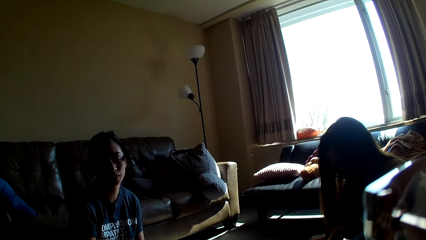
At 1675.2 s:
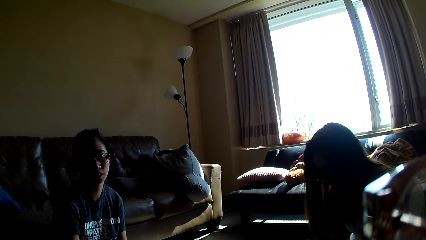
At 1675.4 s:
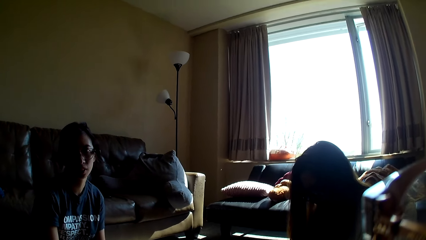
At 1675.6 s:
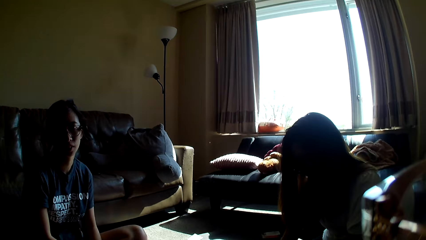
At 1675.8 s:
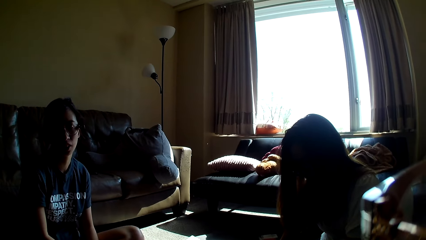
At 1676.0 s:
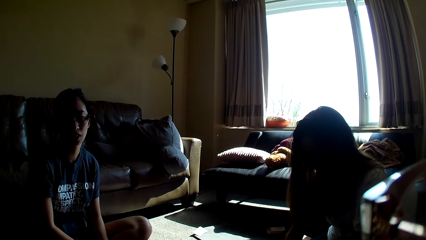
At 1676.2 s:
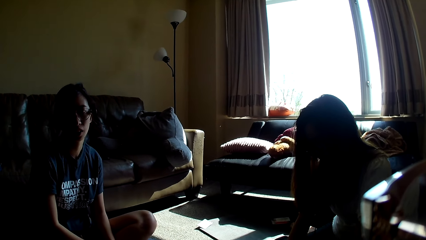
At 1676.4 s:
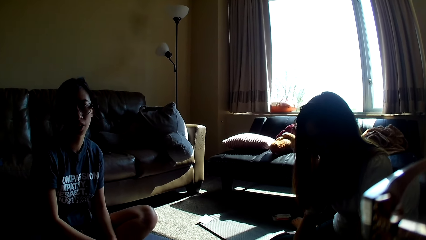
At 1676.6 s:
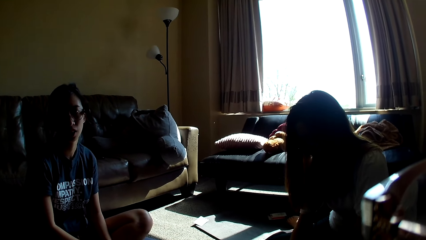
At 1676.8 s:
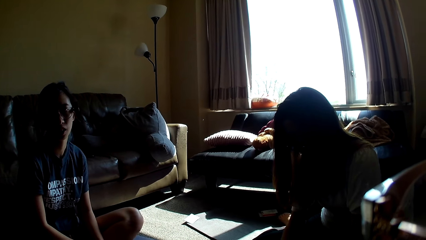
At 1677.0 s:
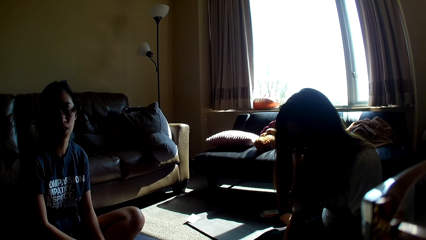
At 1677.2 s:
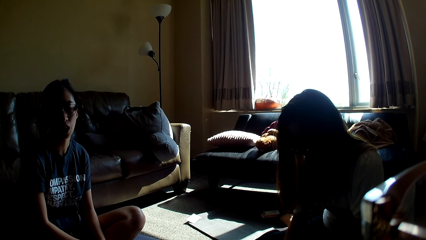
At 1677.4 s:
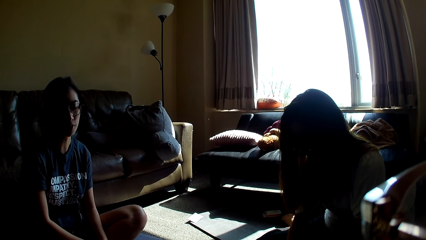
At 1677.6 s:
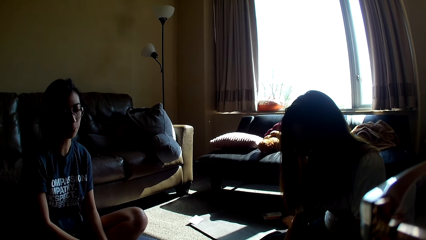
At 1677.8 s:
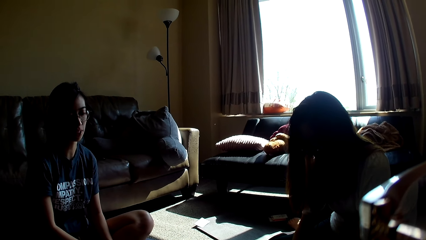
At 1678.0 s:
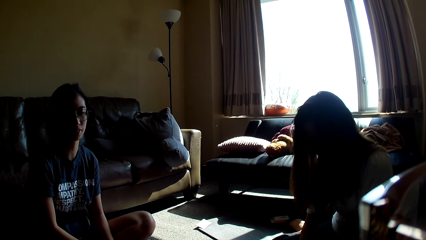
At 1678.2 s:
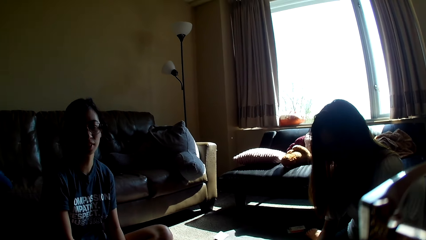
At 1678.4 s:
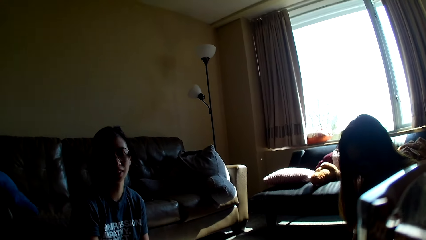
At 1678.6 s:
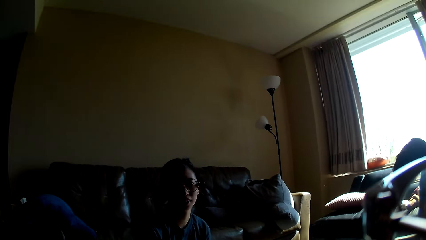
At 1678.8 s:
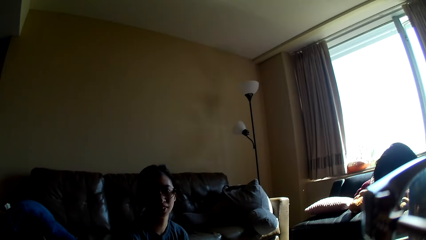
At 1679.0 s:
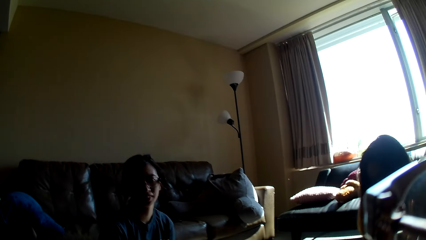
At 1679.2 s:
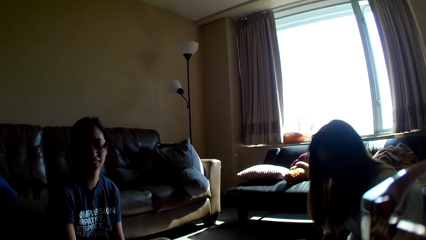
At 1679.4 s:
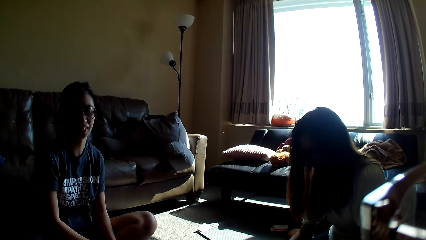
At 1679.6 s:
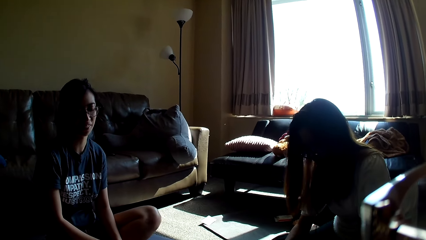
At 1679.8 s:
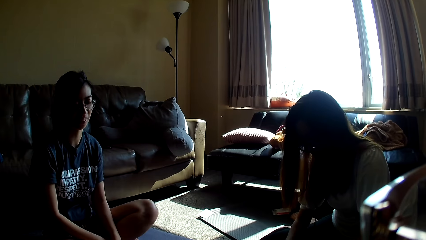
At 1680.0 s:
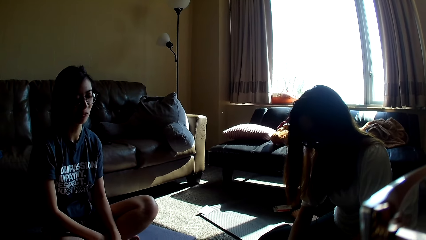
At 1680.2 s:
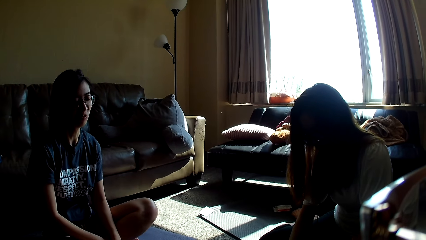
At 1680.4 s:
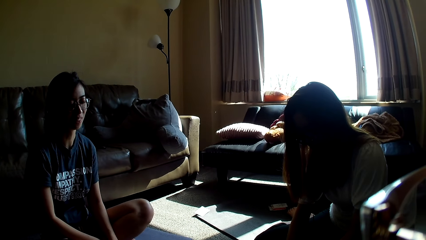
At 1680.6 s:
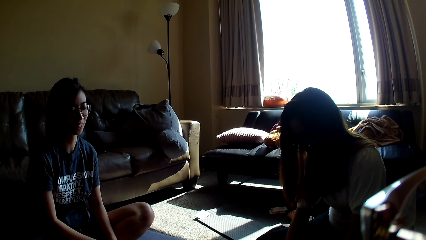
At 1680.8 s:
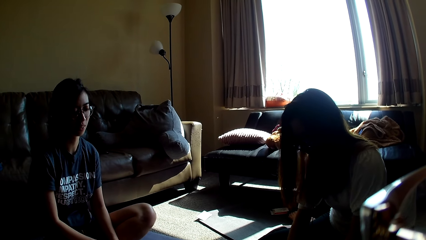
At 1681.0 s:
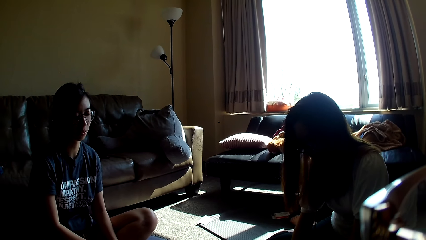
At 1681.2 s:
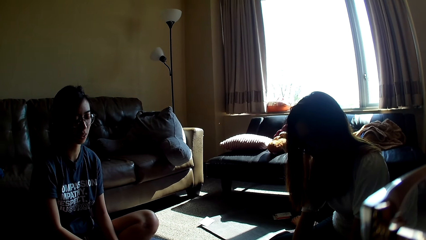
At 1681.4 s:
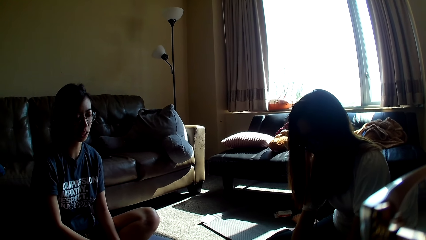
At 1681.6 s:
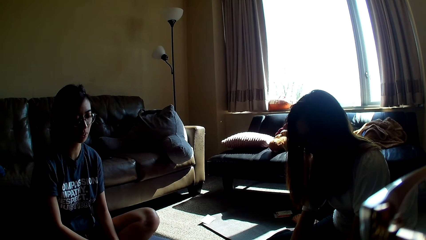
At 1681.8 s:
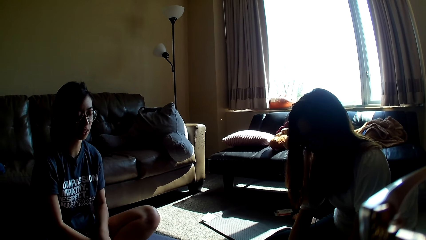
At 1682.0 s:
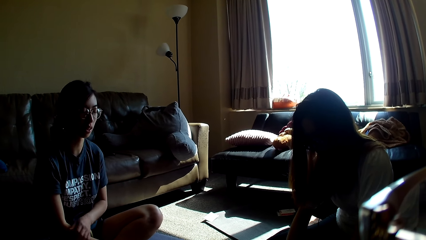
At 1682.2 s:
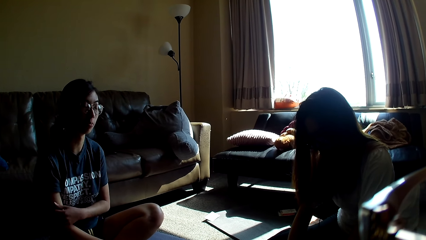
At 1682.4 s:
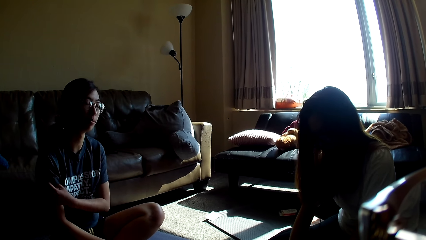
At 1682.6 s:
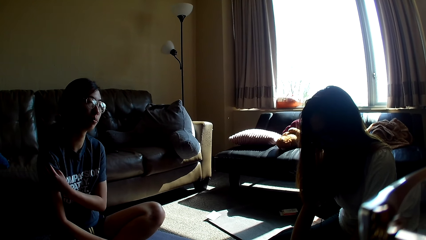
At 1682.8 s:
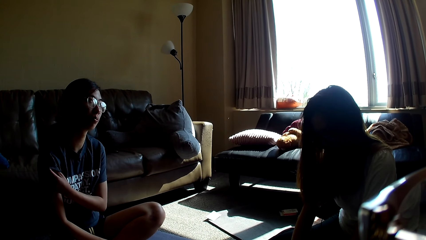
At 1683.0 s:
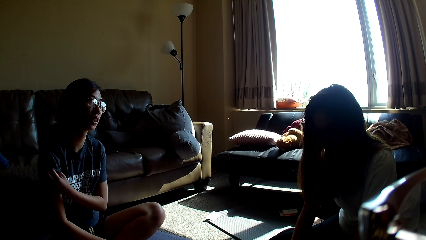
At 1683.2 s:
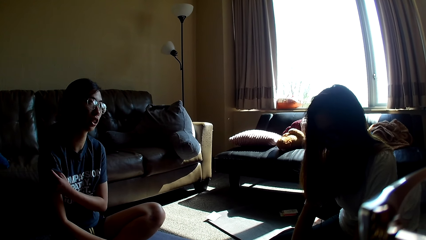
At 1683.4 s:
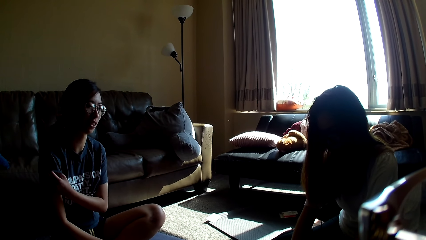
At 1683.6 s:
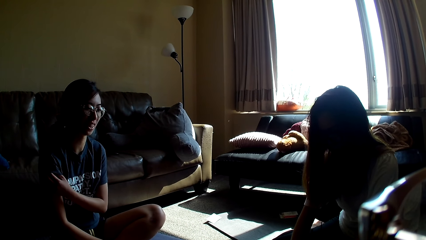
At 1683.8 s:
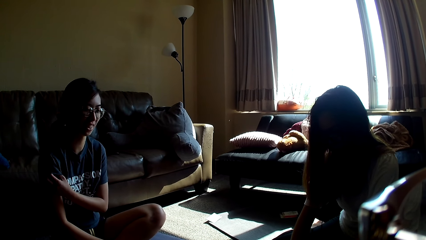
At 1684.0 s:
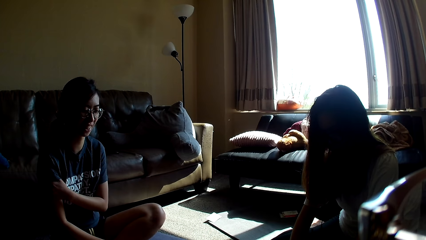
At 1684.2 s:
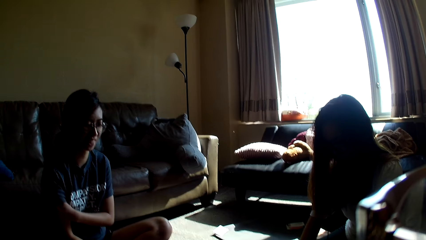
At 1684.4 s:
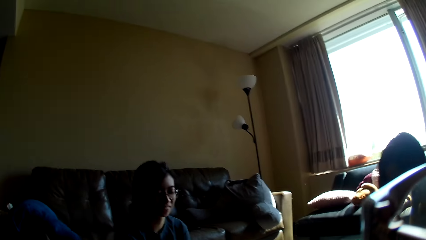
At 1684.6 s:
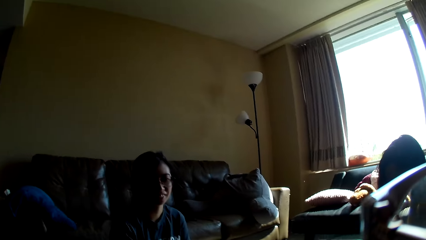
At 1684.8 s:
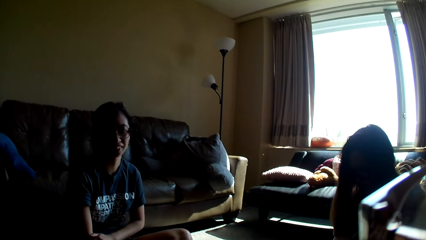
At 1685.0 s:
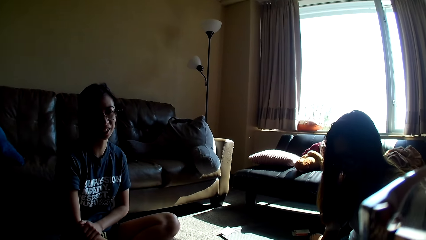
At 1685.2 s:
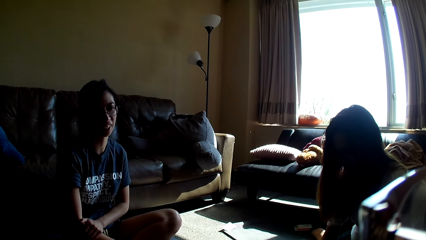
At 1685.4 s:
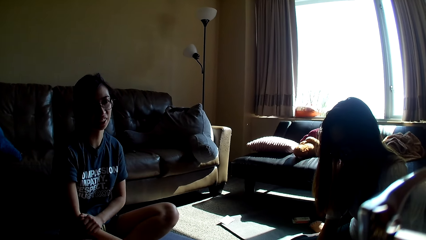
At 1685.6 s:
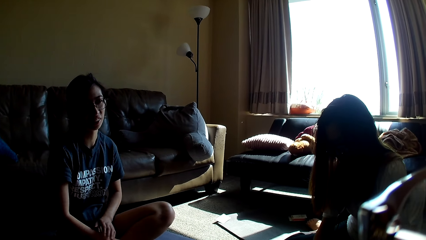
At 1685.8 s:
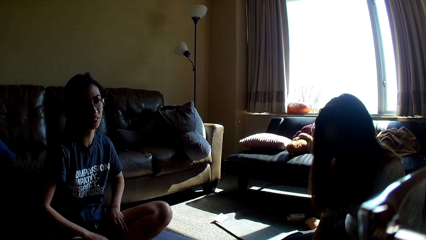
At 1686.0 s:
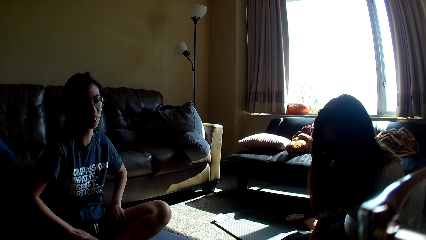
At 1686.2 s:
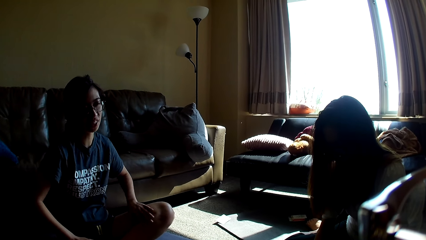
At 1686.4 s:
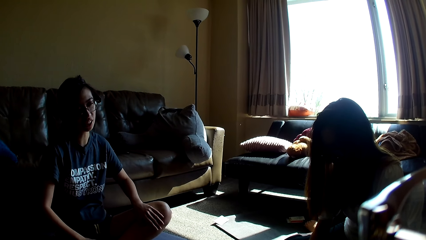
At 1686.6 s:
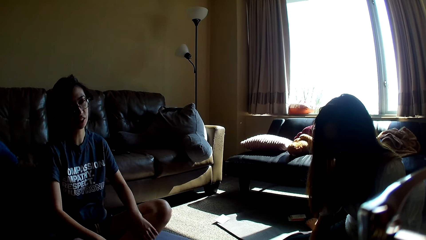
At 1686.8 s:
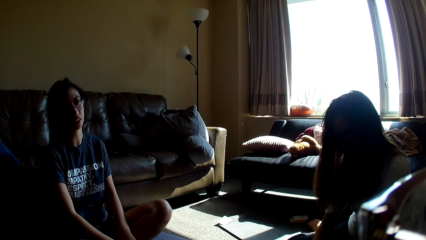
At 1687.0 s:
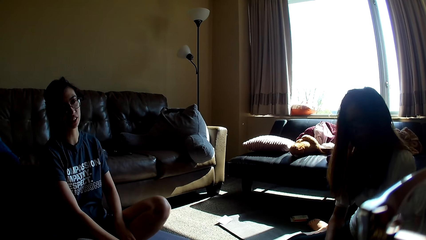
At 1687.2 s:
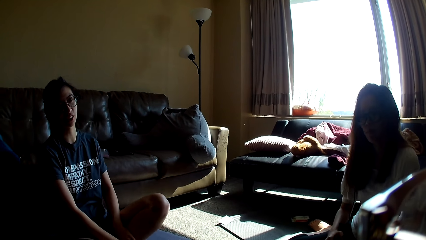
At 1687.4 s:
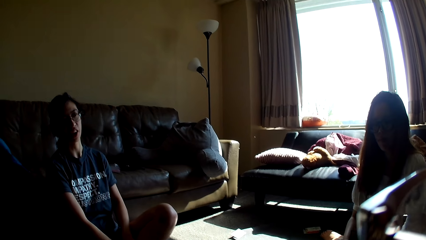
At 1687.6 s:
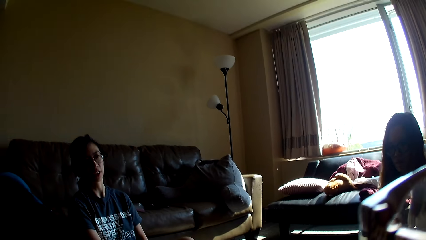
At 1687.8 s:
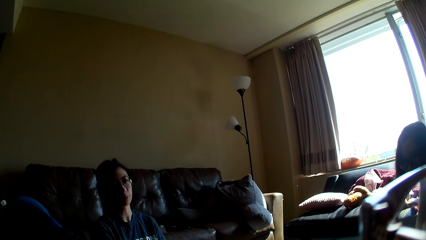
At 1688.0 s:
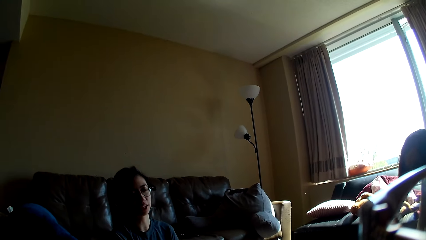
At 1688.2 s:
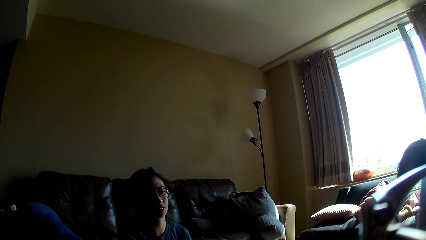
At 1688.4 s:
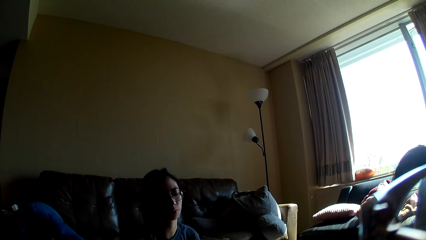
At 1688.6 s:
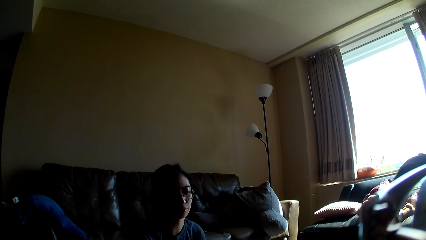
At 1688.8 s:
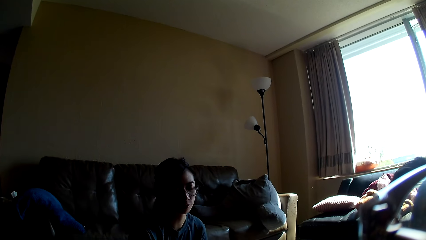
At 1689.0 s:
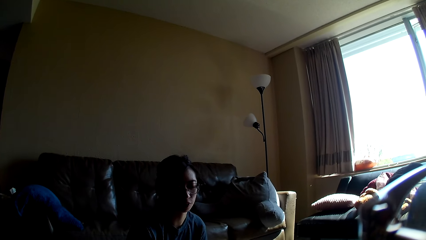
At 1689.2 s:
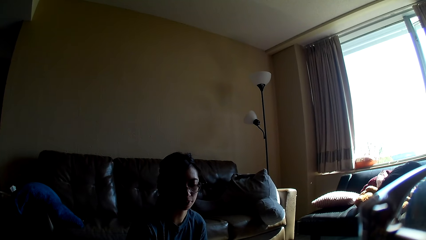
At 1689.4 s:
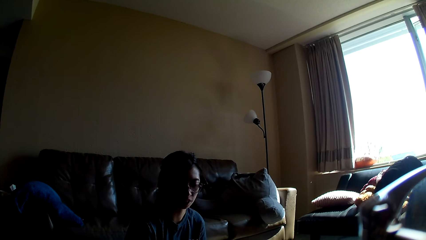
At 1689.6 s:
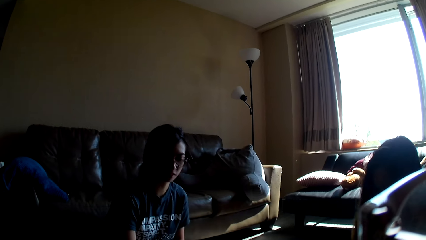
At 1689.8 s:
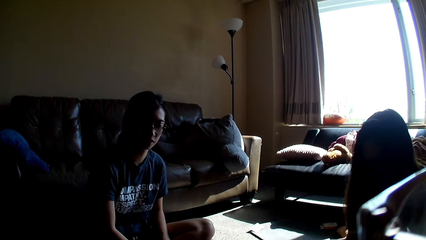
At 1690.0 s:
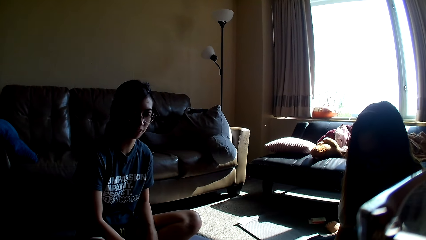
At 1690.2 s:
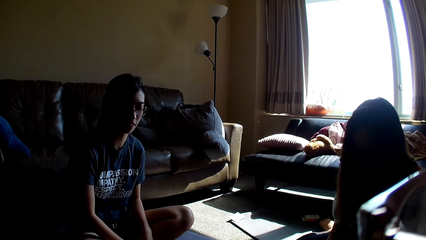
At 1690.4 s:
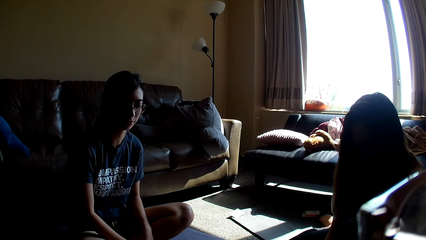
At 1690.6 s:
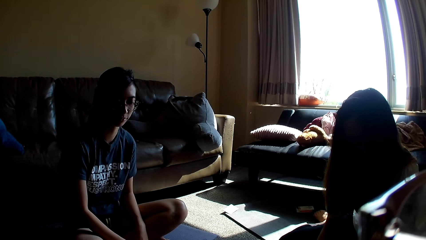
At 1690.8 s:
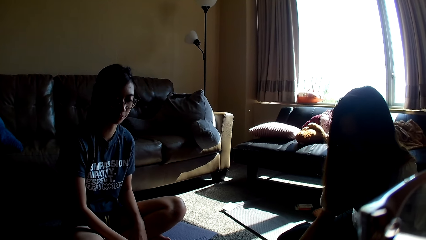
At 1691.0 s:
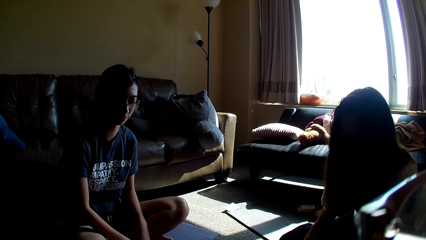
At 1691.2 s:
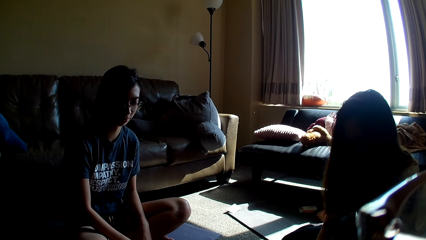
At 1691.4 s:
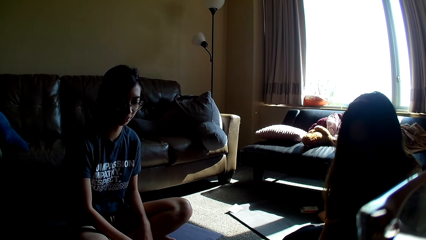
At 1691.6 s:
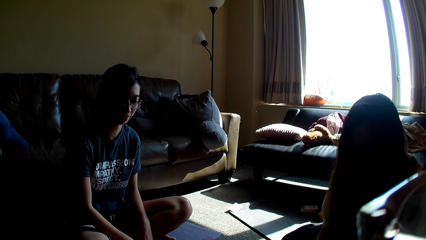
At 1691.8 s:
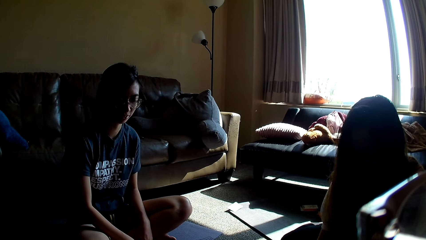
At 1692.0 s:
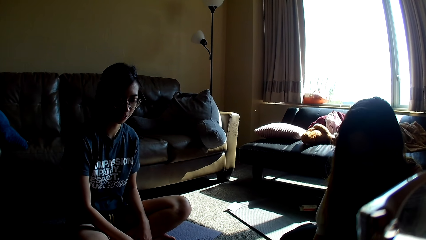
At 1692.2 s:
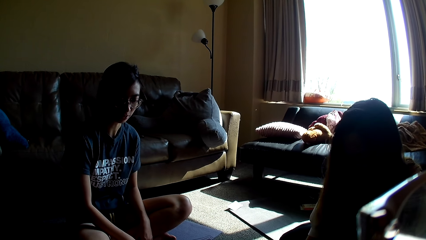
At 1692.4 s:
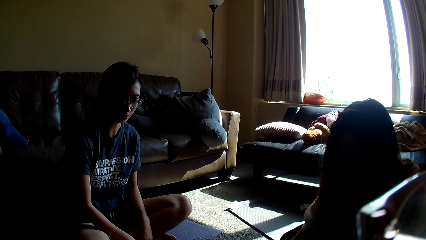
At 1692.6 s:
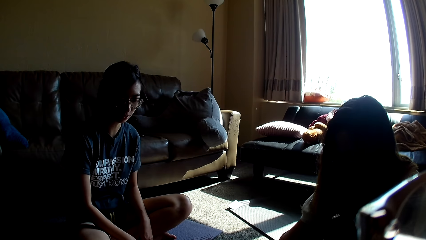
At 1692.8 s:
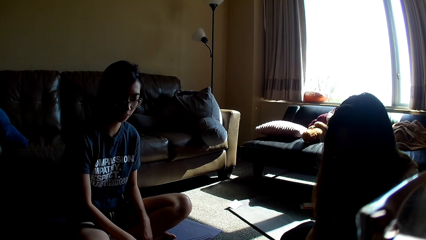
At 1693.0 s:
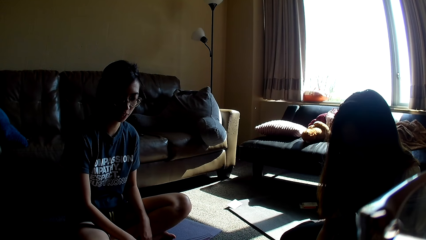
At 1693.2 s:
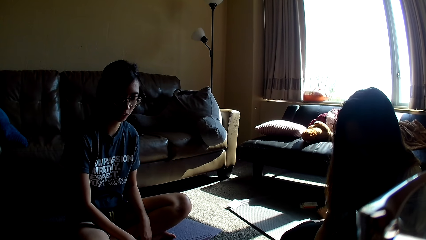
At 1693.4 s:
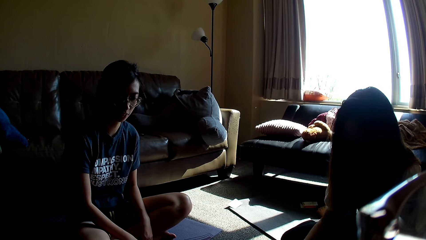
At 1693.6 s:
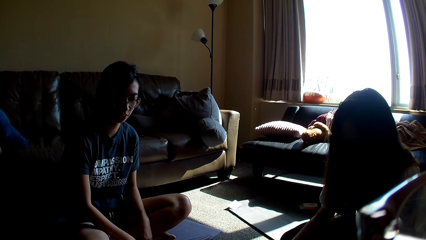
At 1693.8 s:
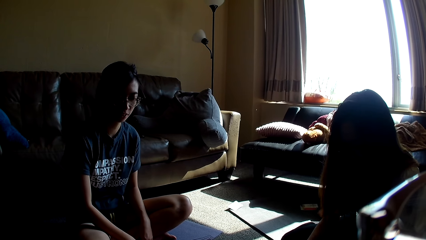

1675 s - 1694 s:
A lady rubs a hand. A woman scratches a hand. The lady rubs her leg. The camera wearer looks around. Another lady moves a hand. She moves a hand again.
